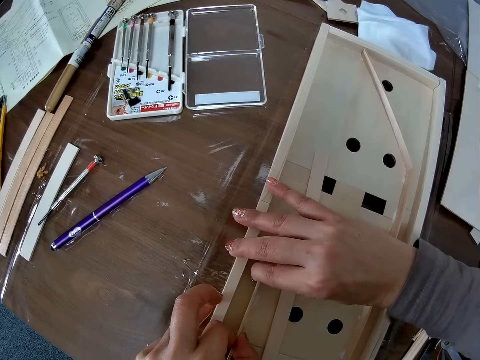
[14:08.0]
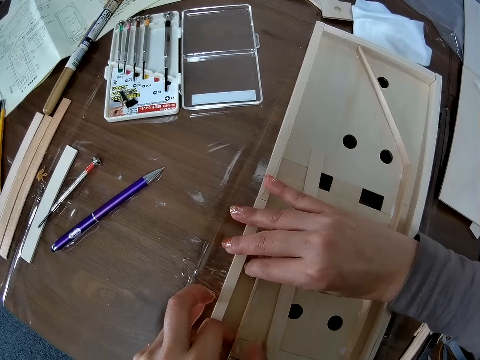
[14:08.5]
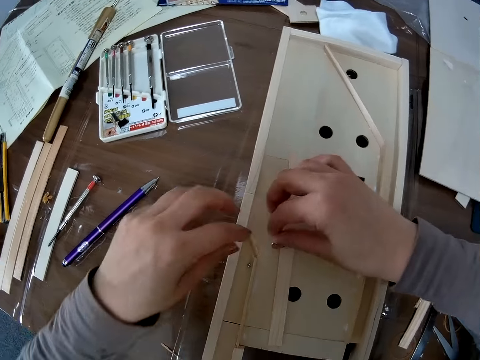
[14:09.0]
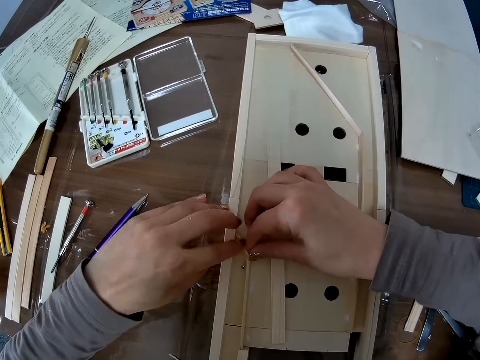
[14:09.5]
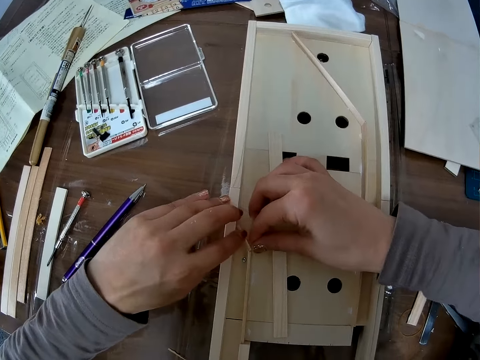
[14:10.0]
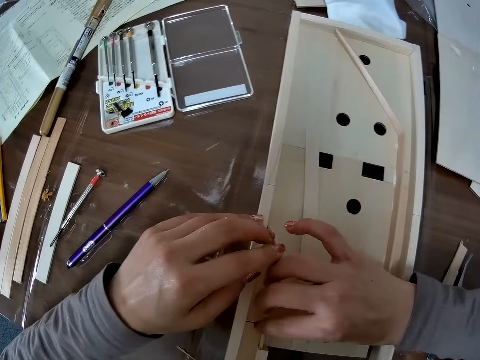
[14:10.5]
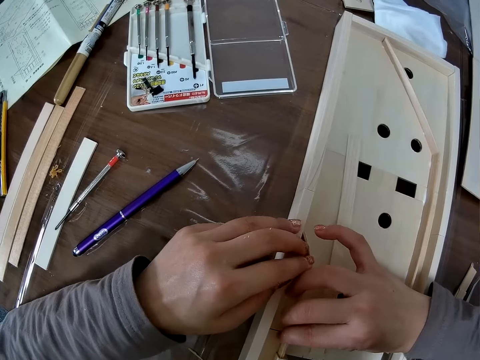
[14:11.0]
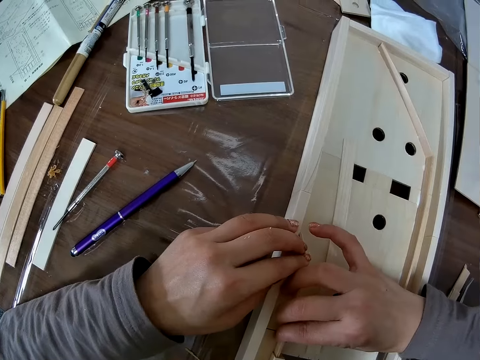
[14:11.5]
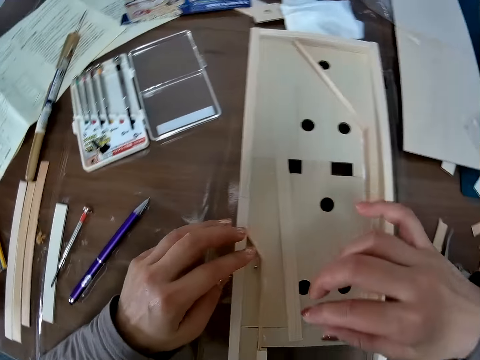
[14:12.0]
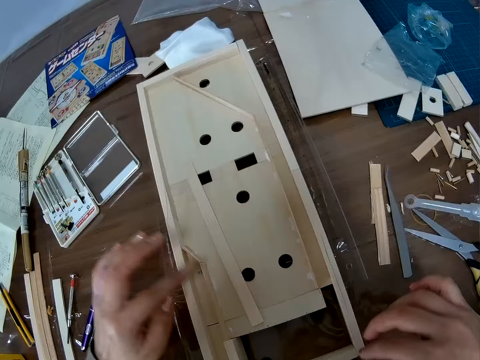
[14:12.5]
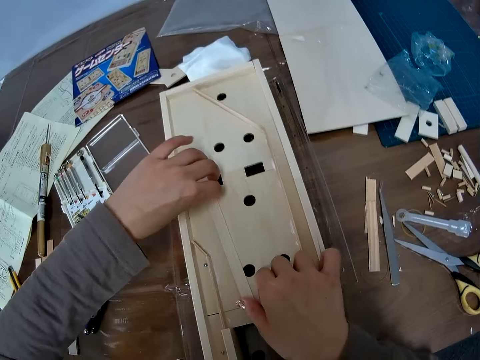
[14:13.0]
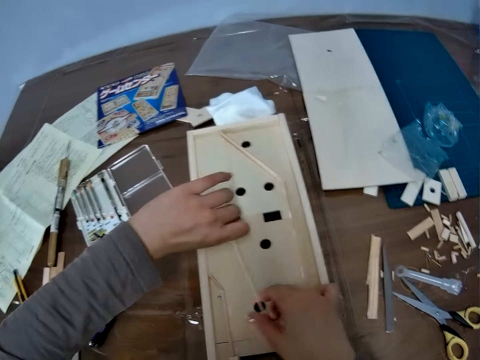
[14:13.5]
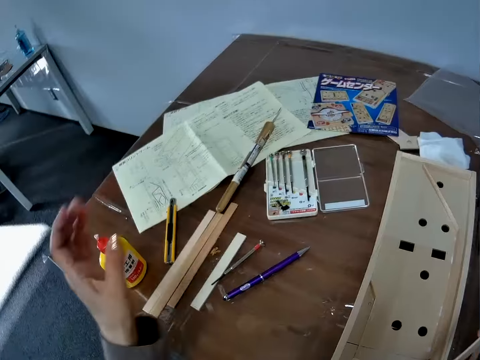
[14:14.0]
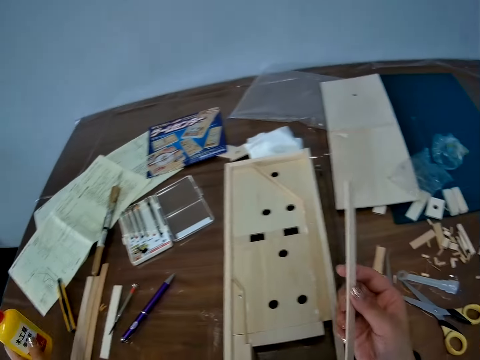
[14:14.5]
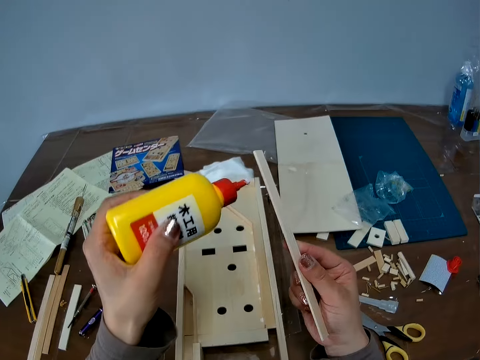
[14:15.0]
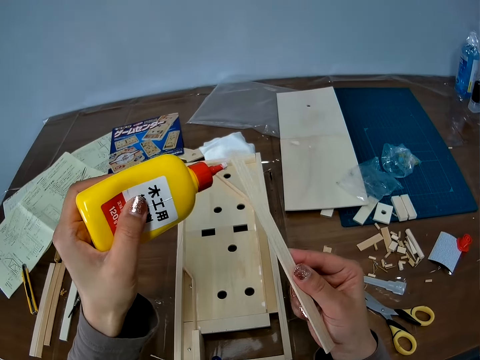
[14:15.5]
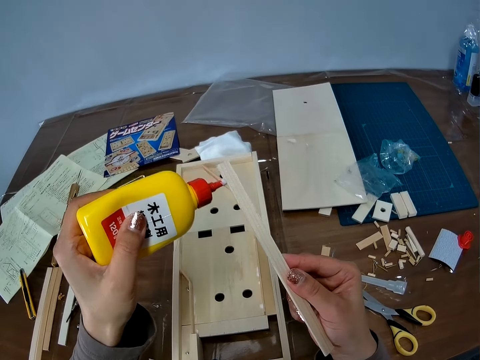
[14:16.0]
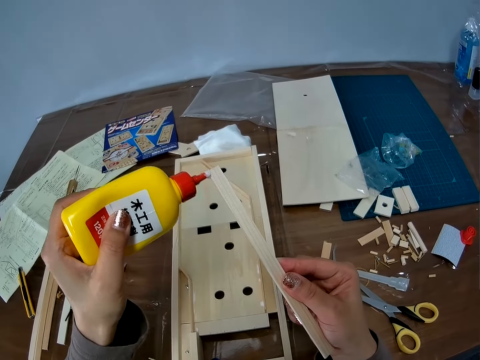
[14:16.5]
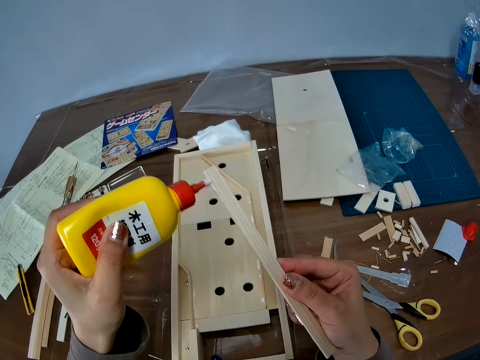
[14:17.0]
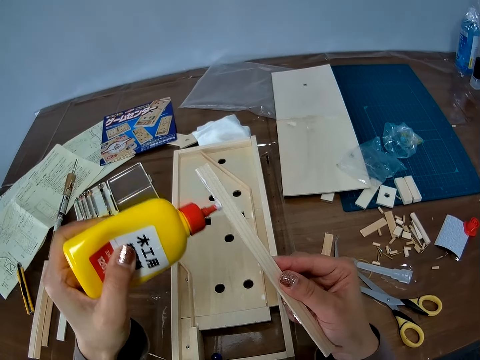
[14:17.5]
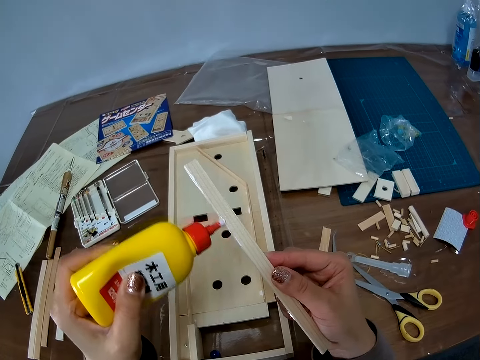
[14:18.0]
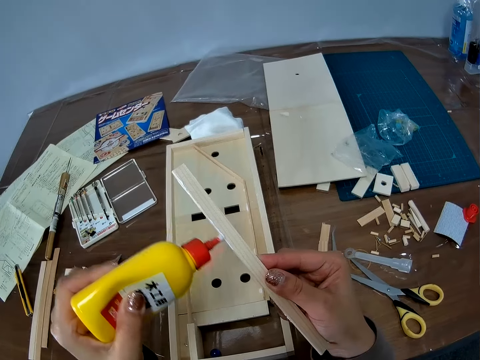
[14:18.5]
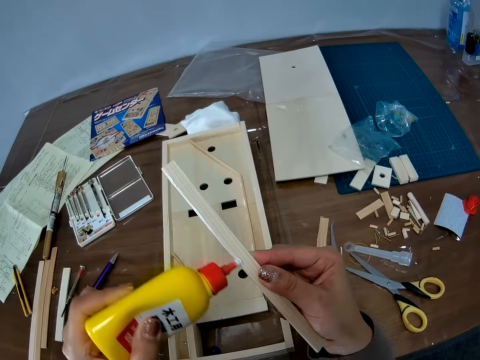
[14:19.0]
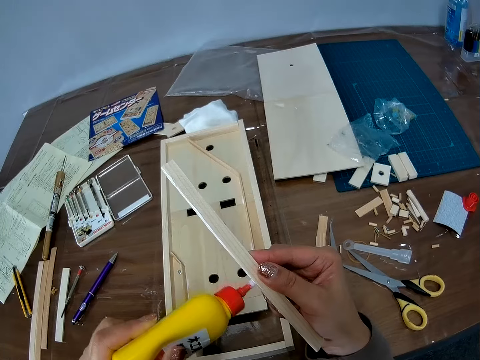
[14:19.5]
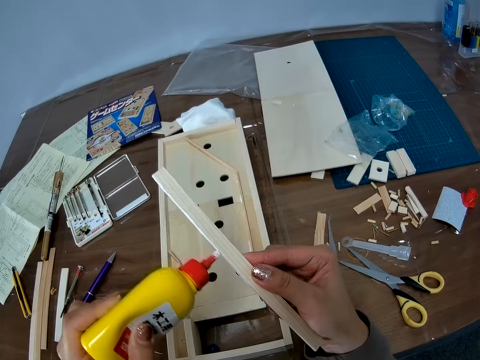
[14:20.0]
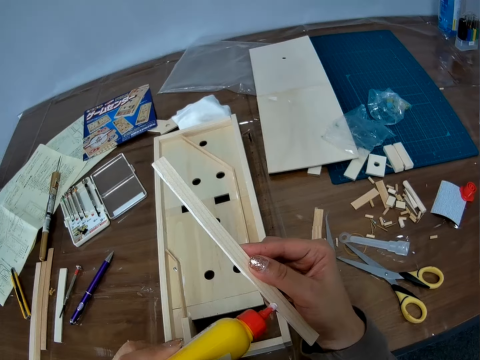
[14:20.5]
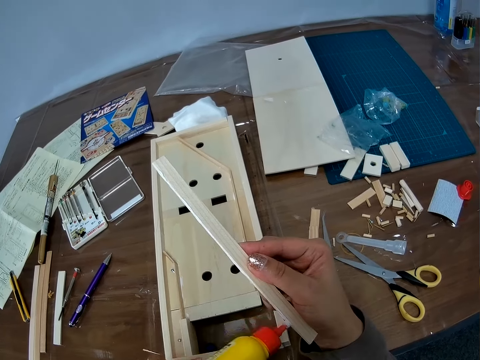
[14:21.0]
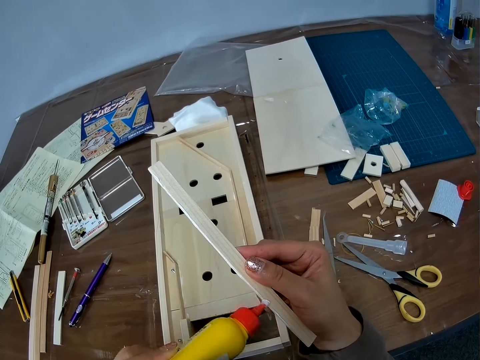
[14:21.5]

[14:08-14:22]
The camera wearer moves the hands. They adjust the wood craft material. They pick the wood craft material. They pick up a bottle of glue on the table. They apply the glue on the wood craft material.

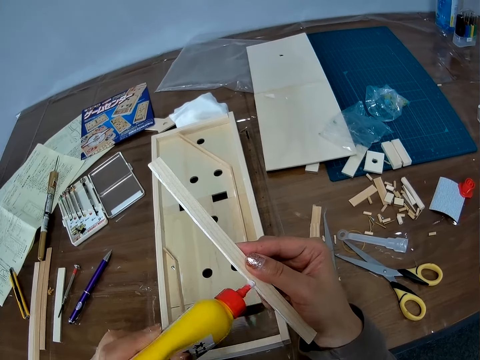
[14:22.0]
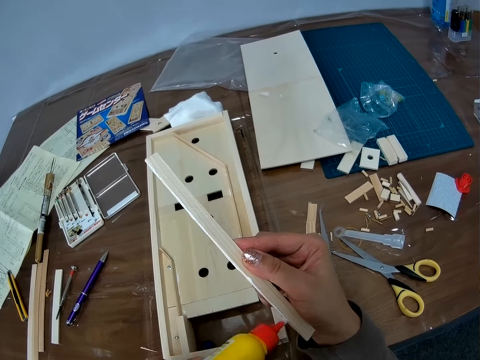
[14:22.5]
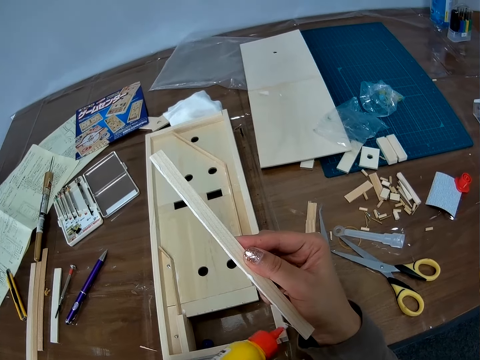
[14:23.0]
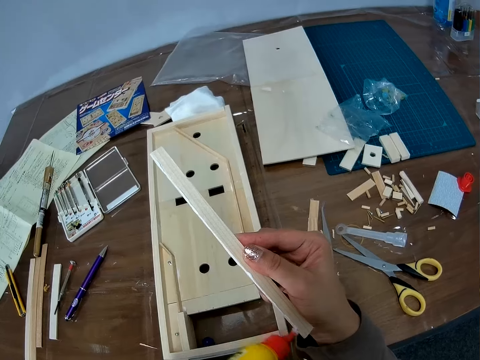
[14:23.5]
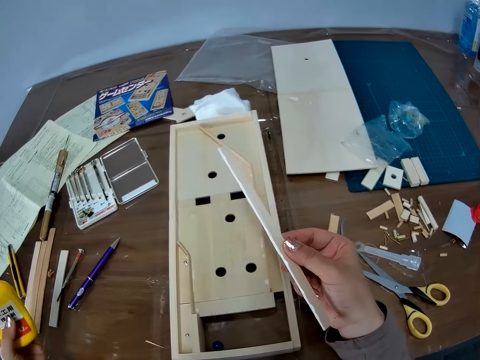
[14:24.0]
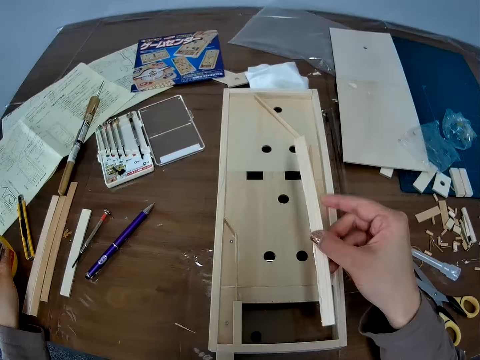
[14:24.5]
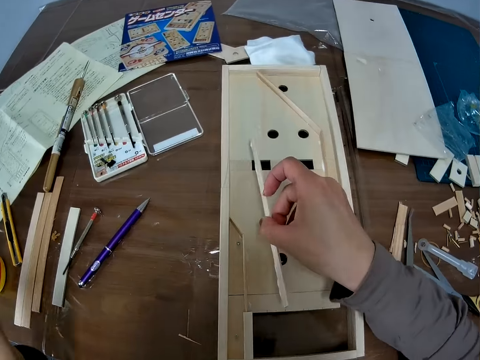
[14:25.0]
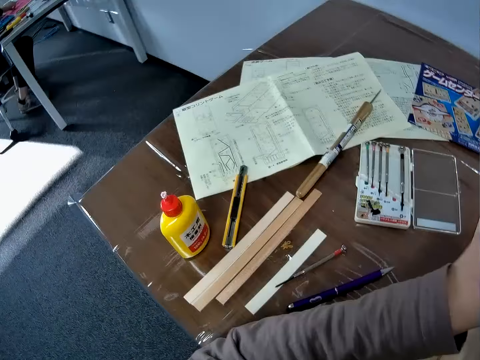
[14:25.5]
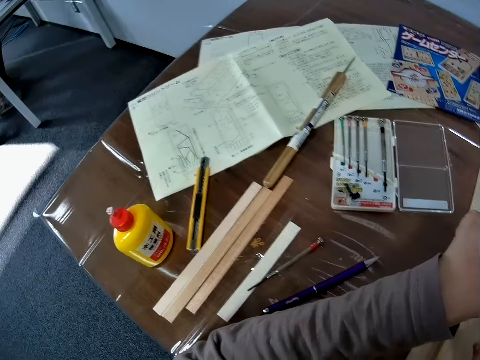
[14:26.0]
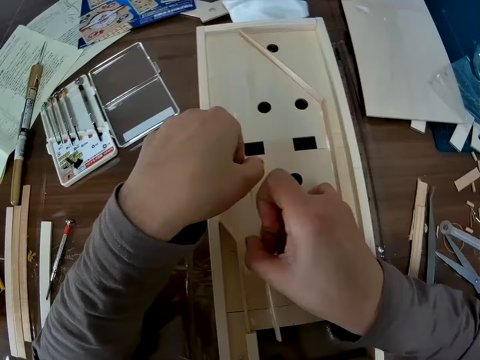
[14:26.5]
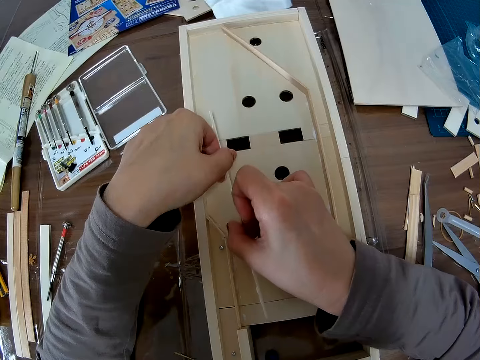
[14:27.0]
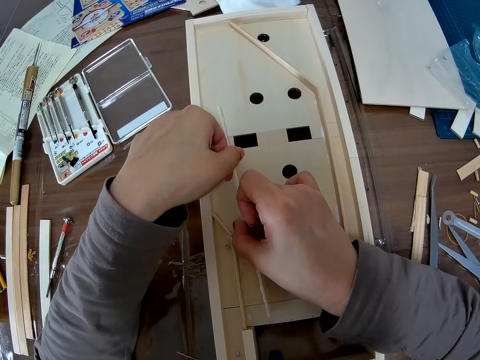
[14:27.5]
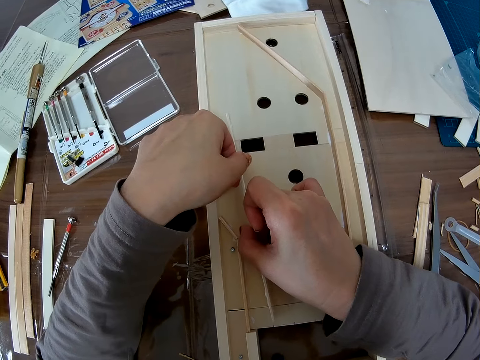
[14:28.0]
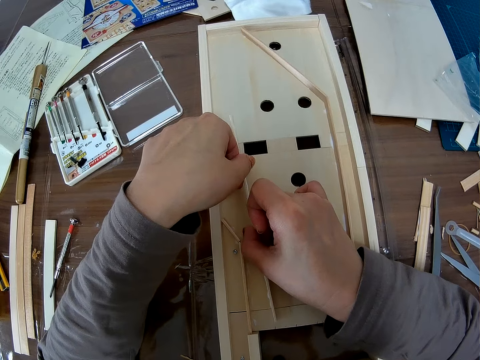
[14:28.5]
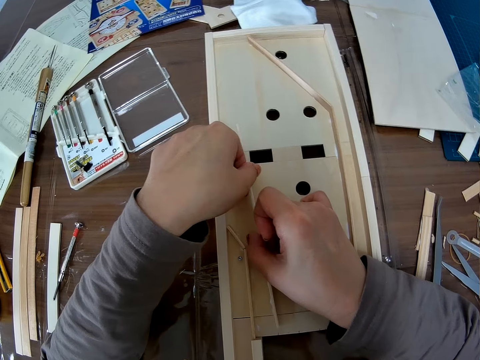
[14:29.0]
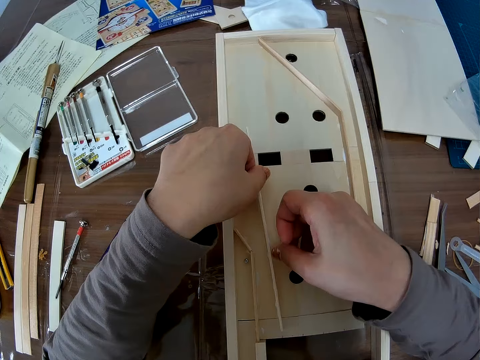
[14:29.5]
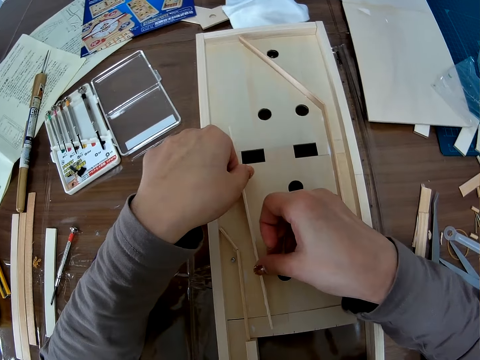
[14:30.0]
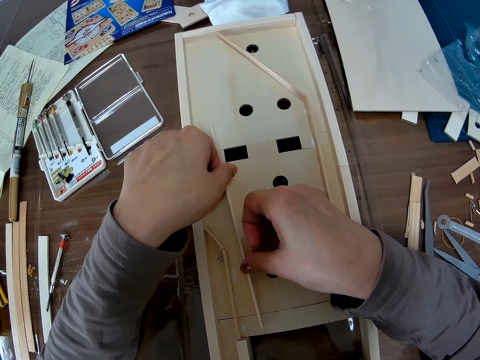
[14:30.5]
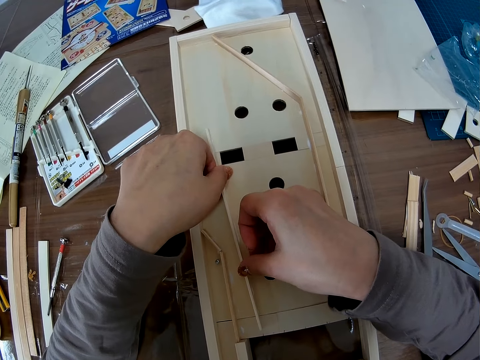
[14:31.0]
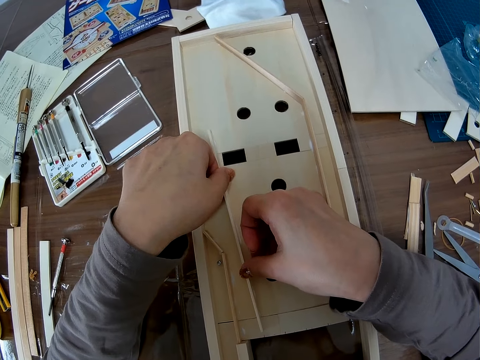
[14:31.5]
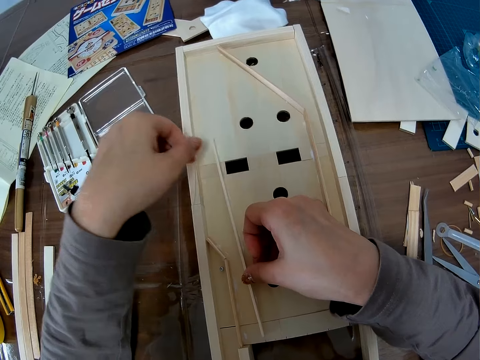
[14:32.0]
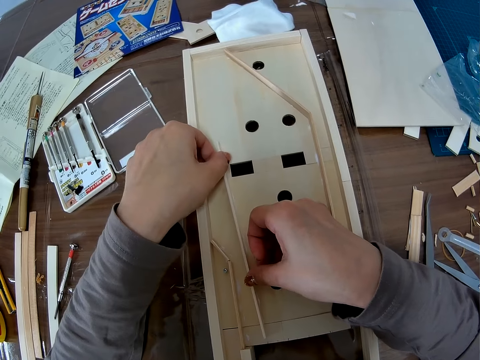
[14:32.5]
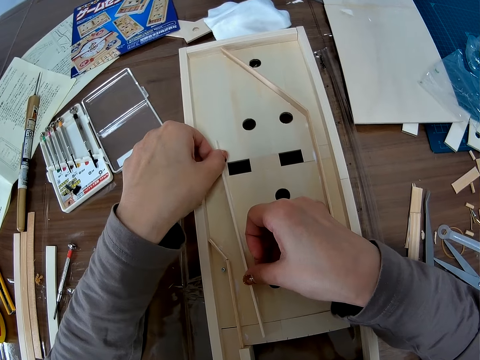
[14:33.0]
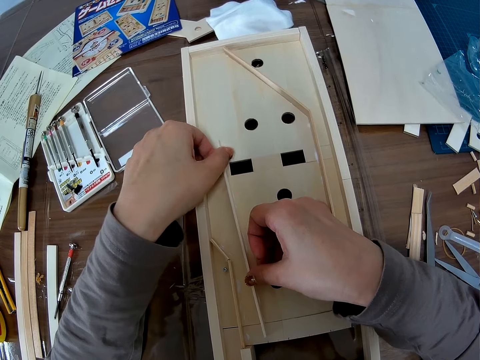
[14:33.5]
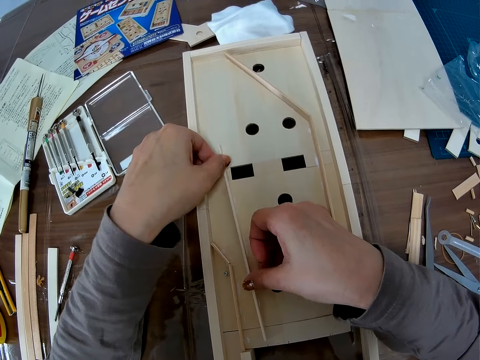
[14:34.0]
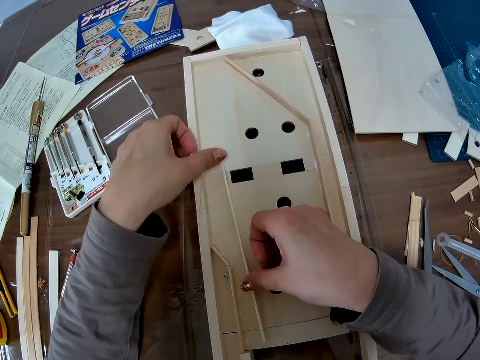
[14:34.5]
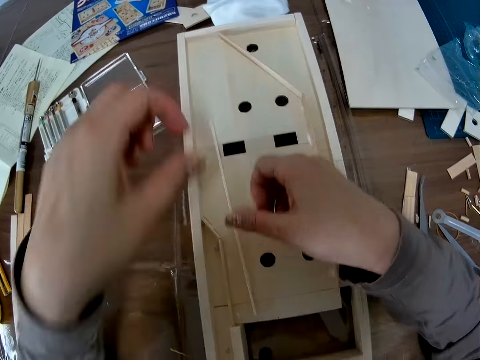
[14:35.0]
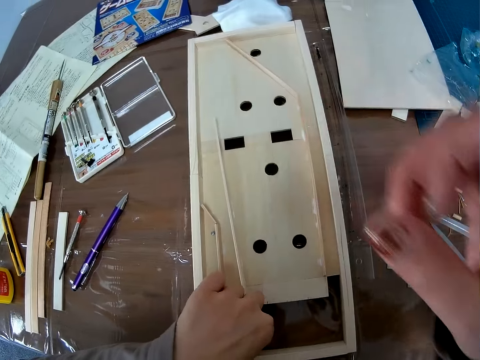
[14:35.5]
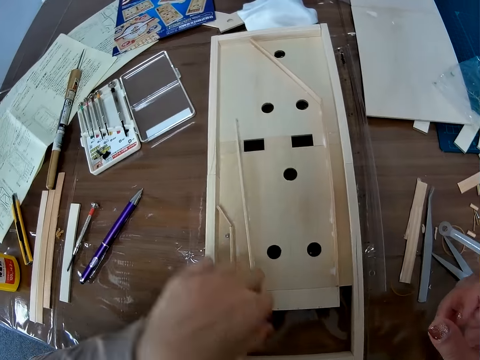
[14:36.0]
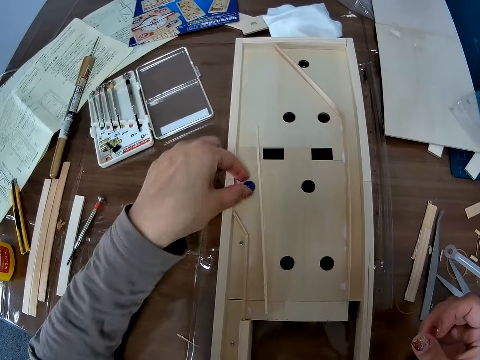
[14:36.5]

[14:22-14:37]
The camera wearer drops the bottle of glue back on the table. They place the wood craft material with gum on the pucket game board craft. They stick the wood craft material on the pucket game board craft. They adjust the piece of wood in the wooden craft. They pick the glass marble.
